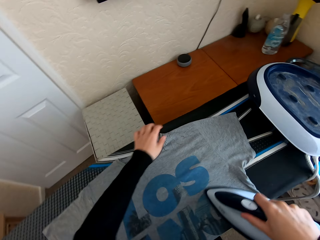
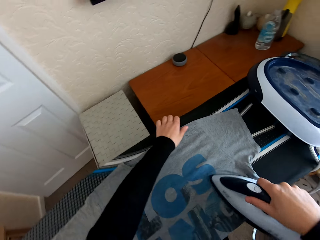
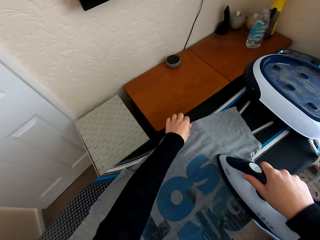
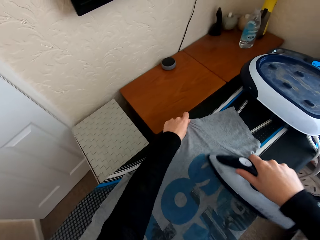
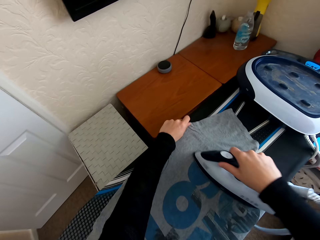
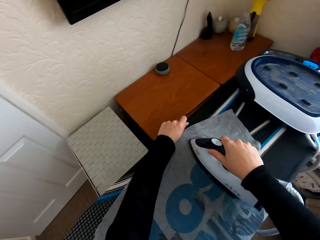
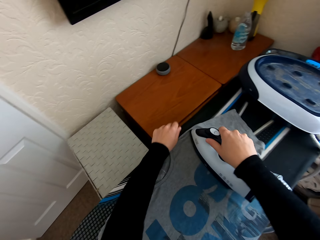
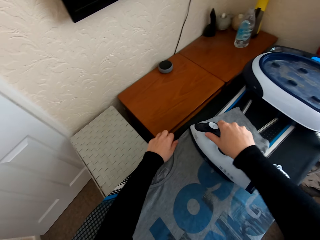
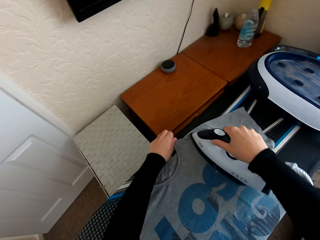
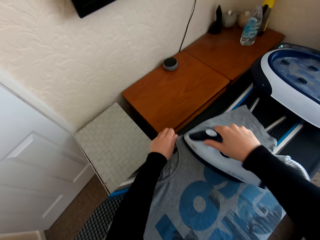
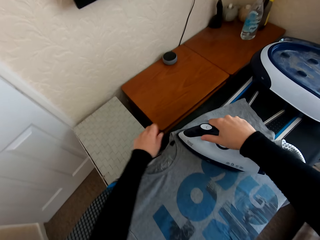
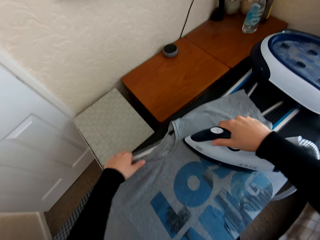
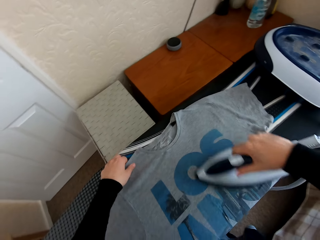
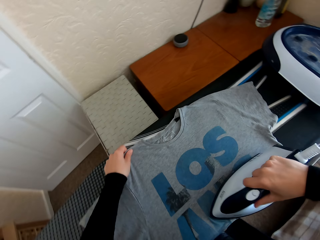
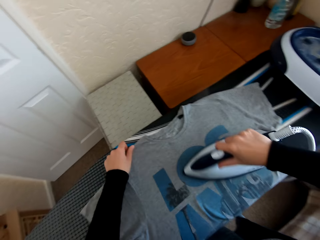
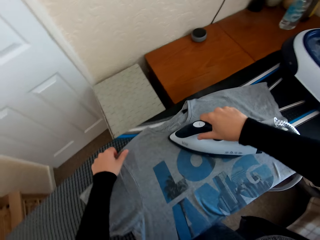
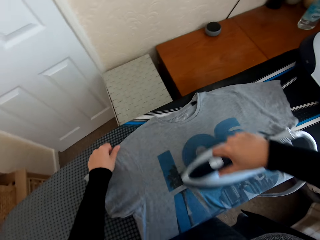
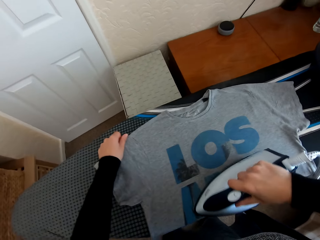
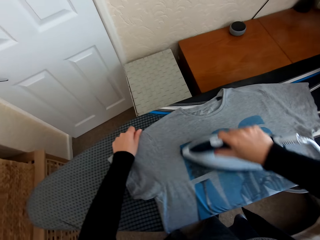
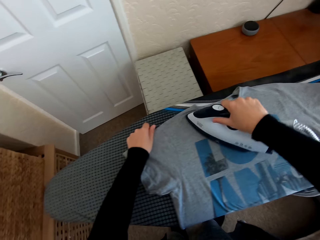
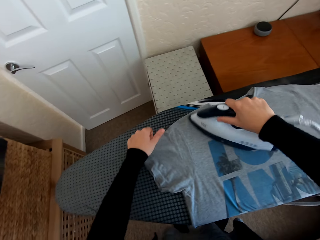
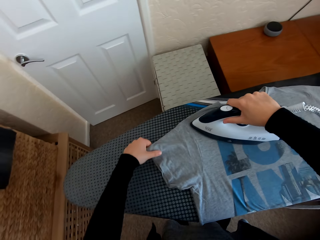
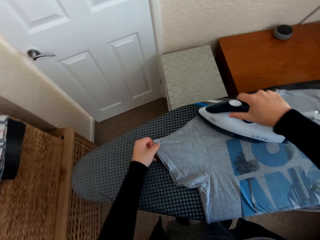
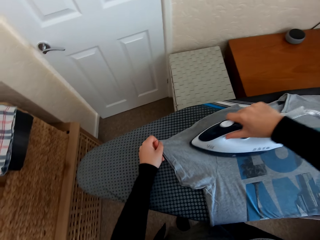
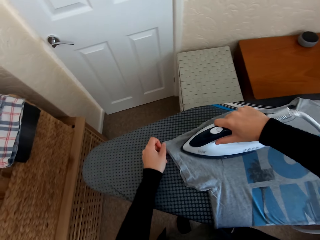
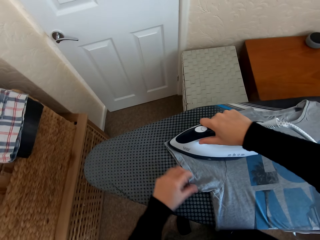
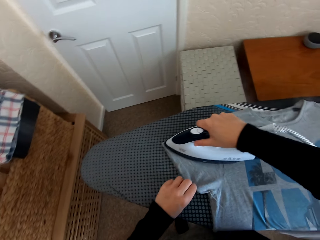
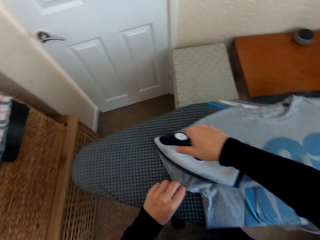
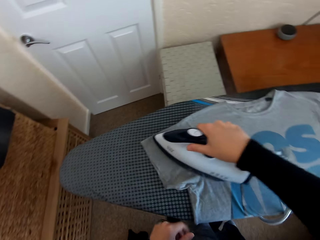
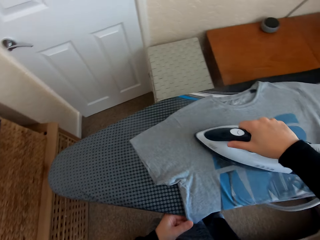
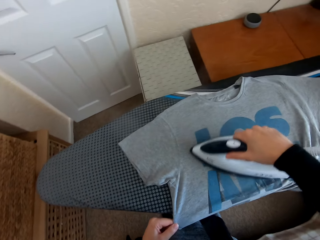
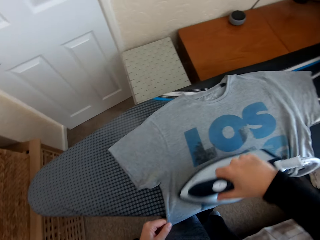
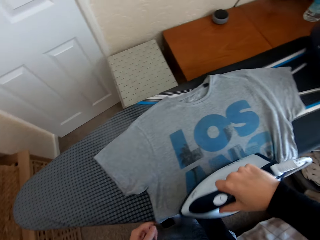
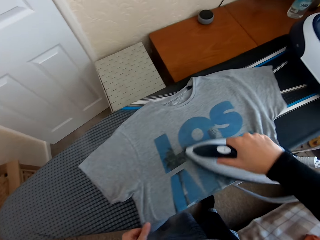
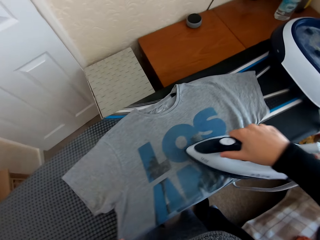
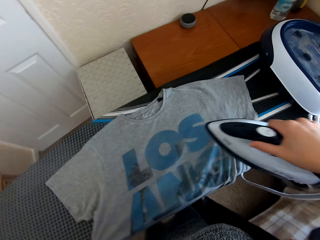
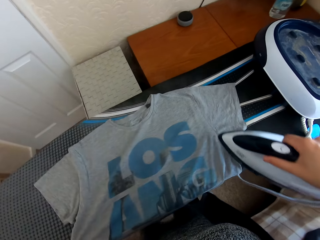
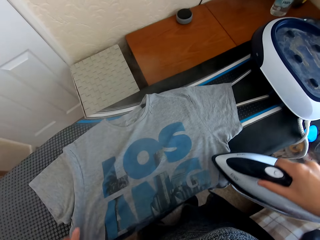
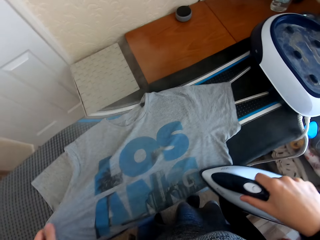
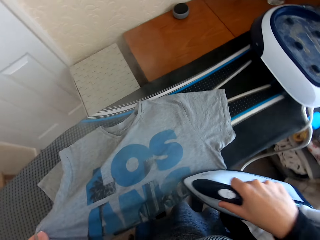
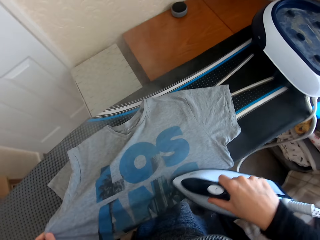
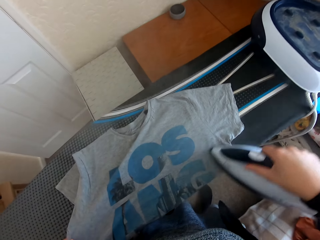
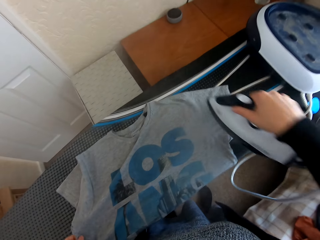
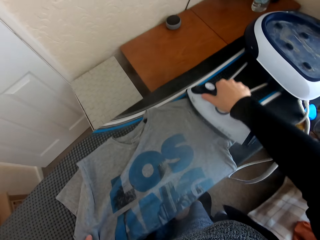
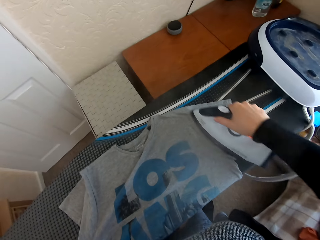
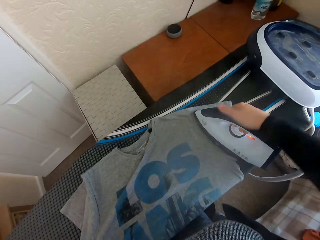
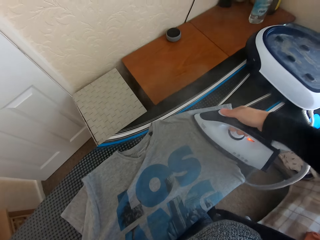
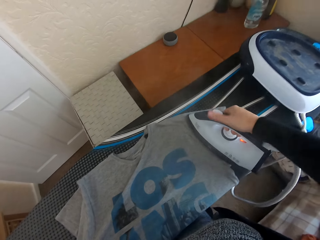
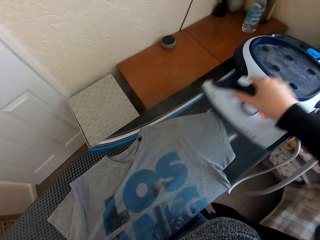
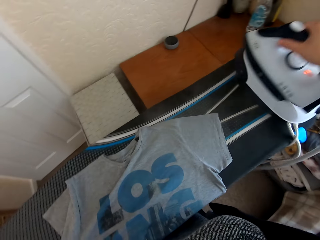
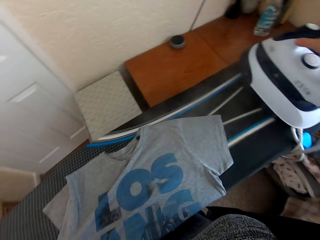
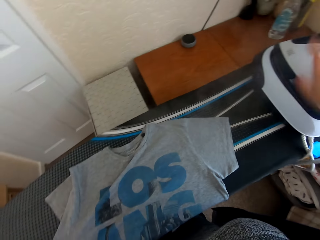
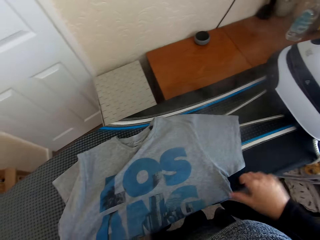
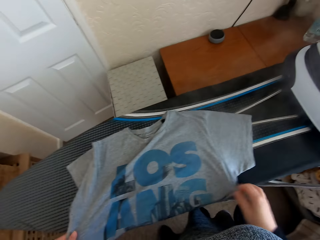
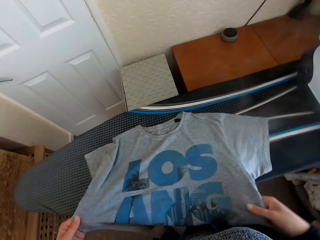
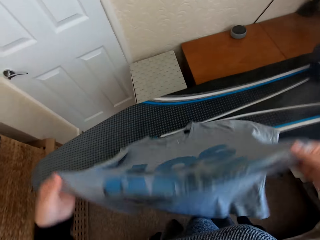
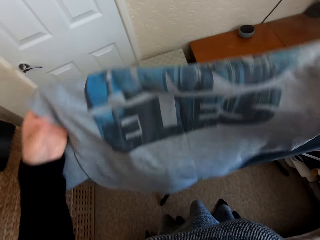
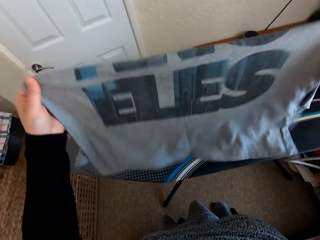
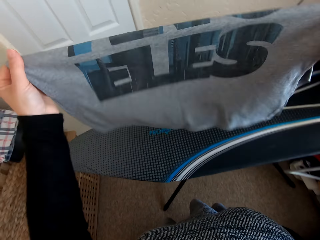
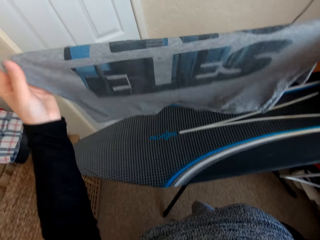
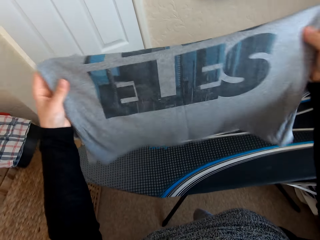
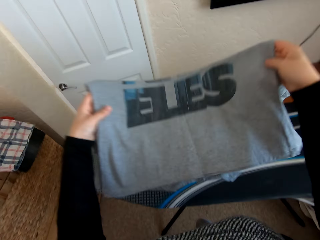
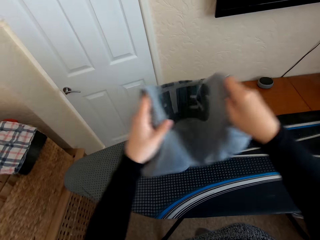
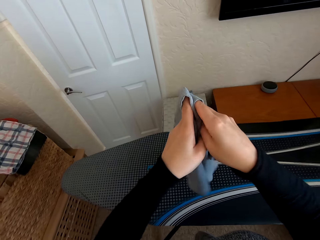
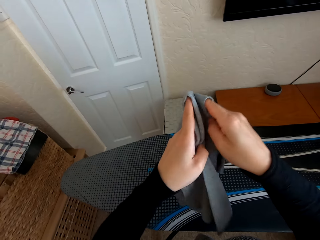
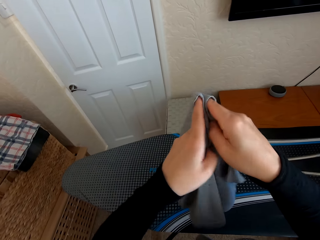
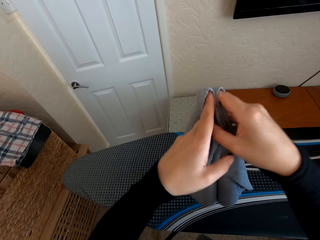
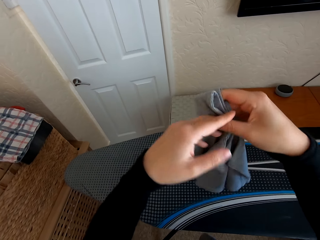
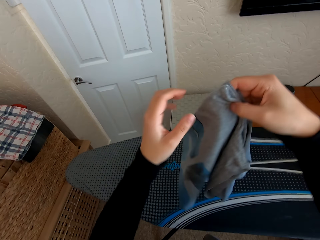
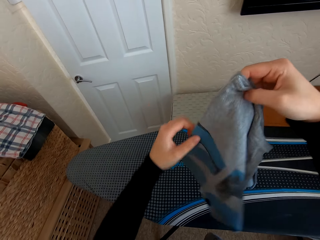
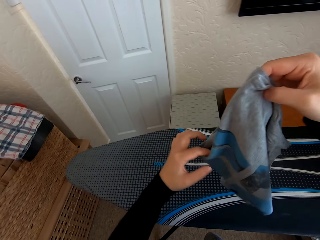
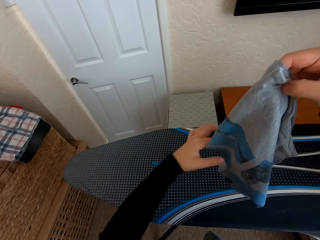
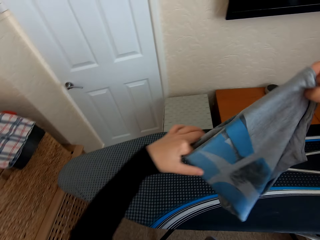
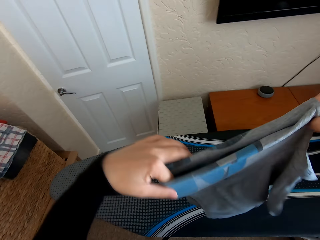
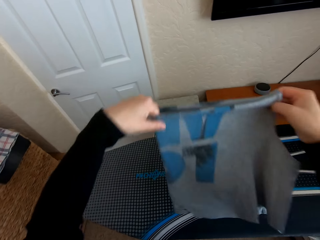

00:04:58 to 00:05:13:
The camera wearer irons the t-shirt on the Brabantia iron board with the iron box. They regulate the iron box. They put the iron box on the iron board hanger. They fold the t-shirt.

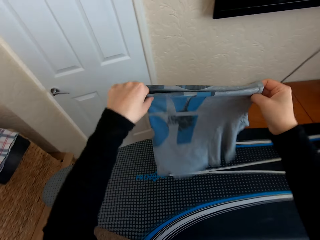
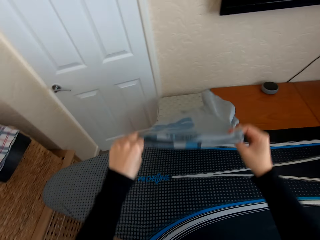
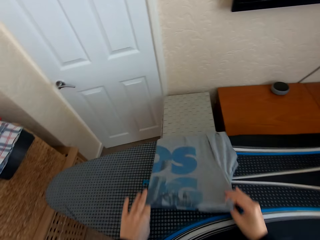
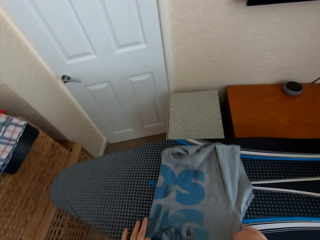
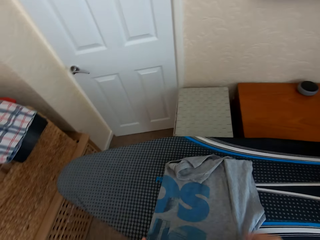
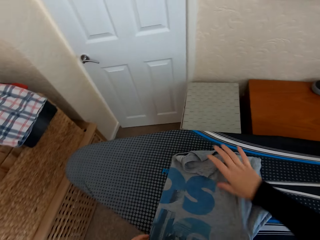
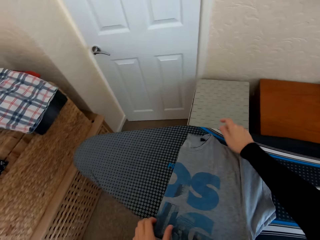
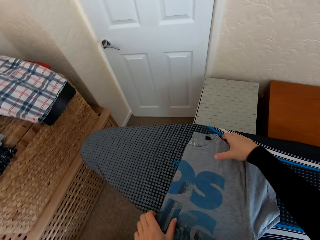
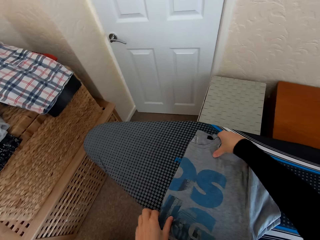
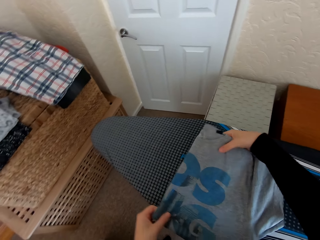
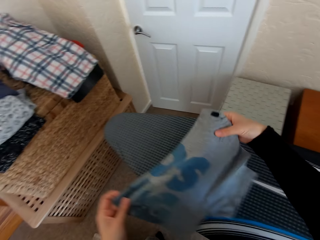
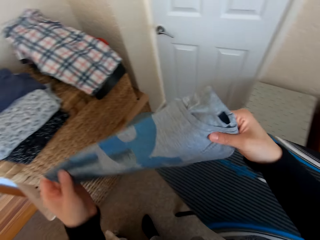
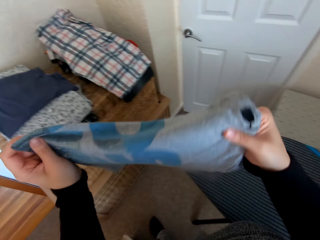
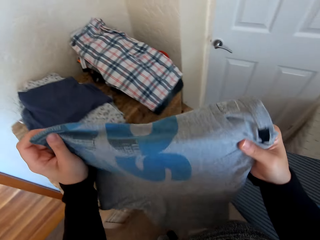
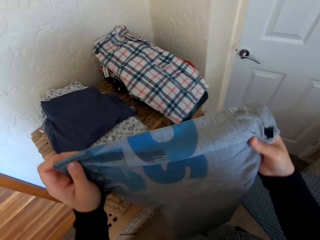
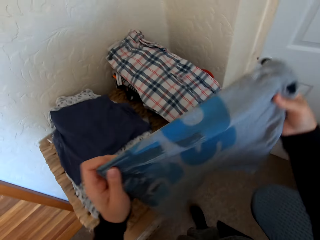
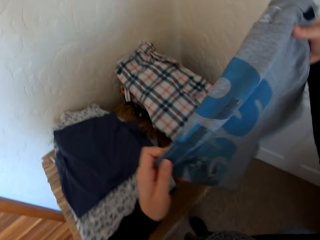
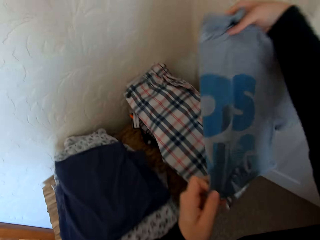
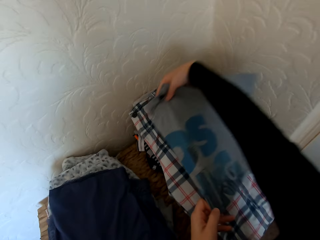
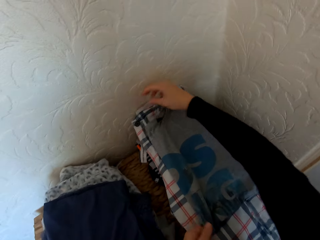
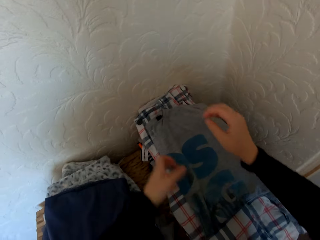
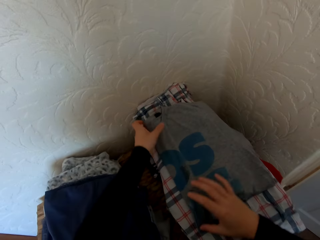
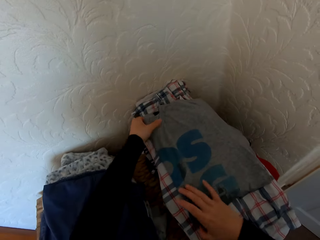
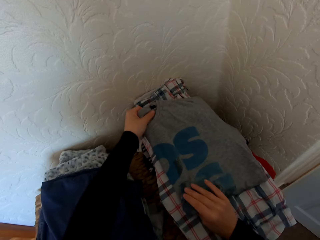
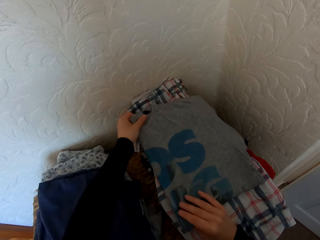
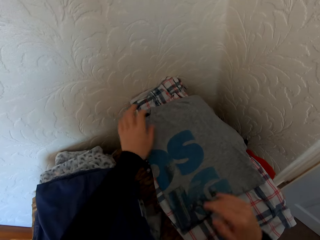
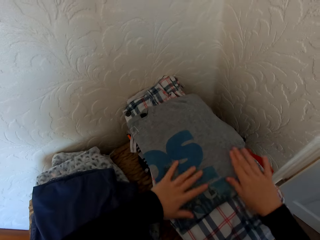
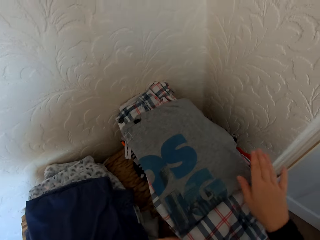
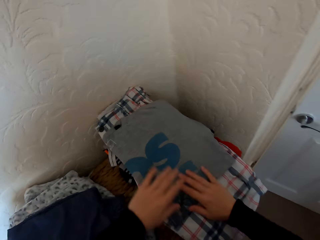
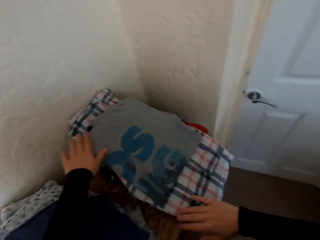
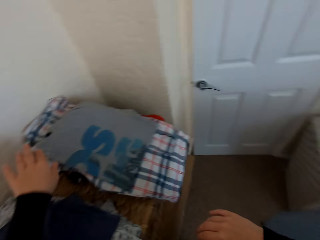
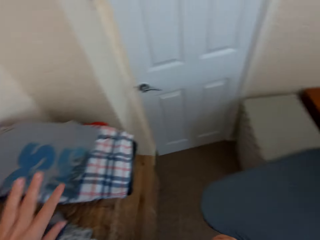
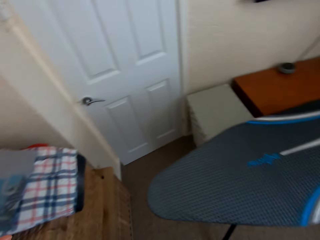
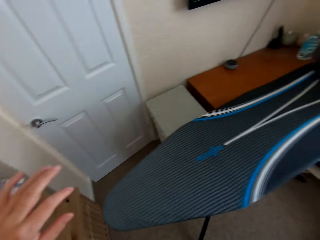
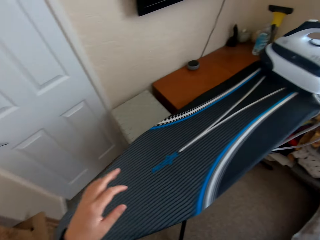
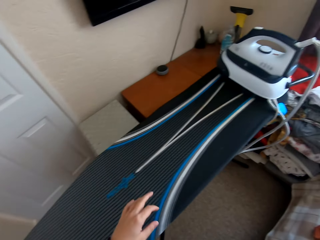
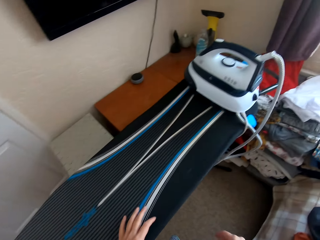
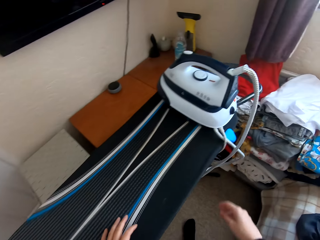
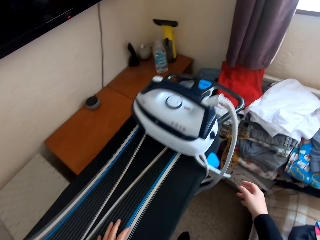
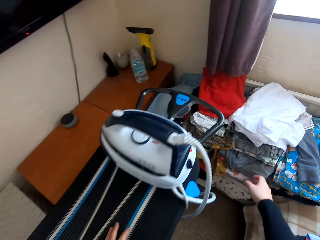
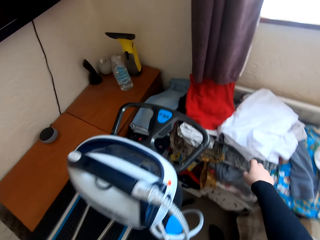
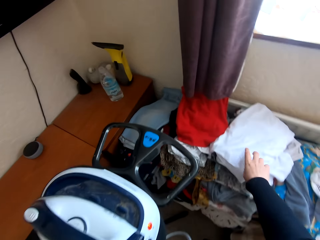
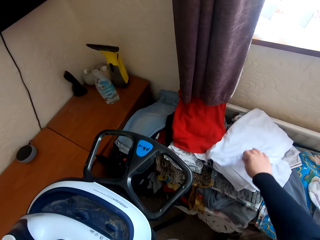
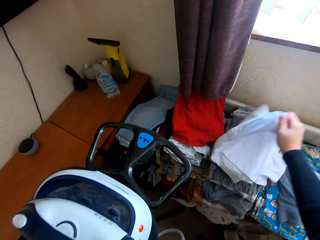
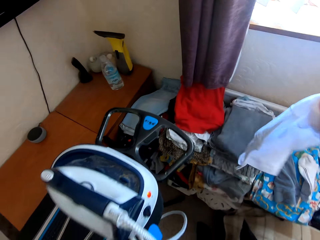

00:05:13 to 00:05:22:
The camera wearer places the t-shirt on the table. They walk in the house.
